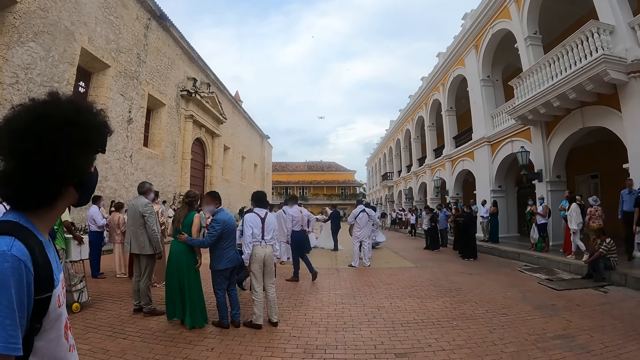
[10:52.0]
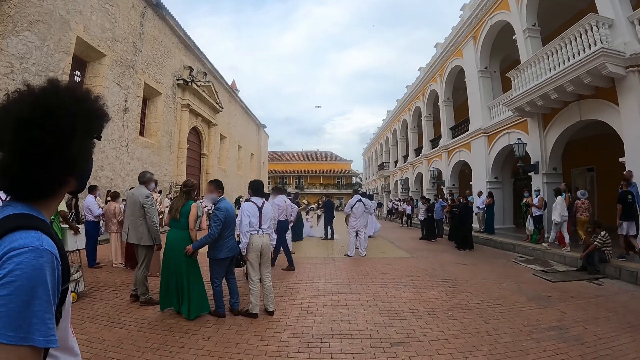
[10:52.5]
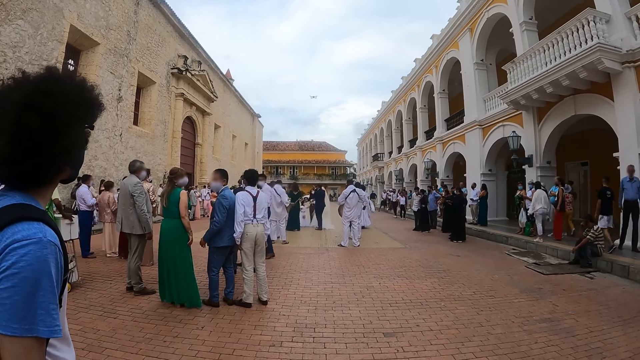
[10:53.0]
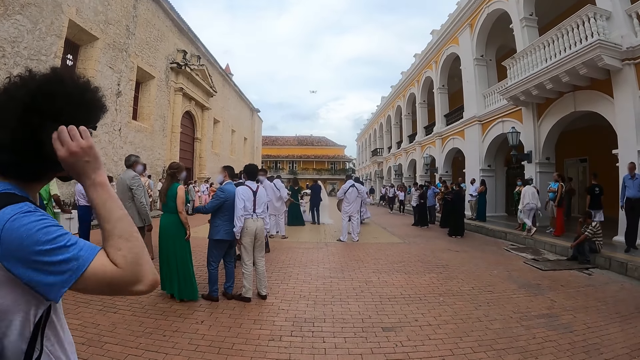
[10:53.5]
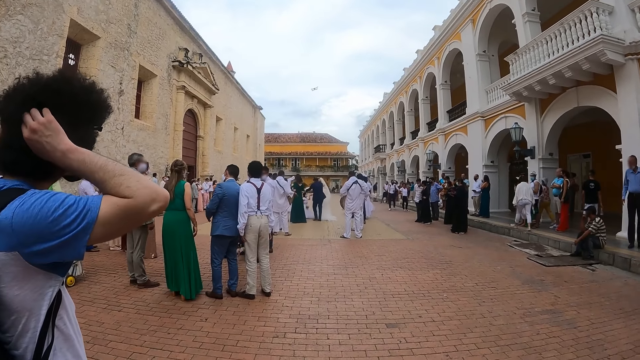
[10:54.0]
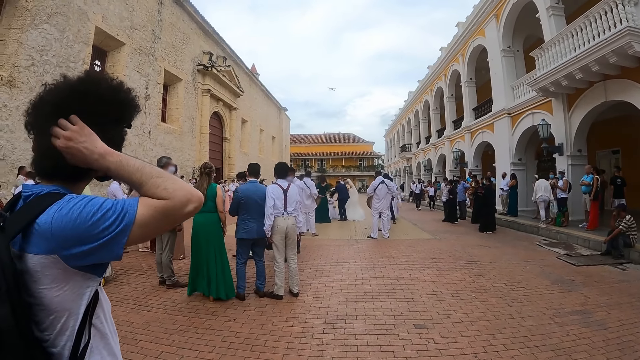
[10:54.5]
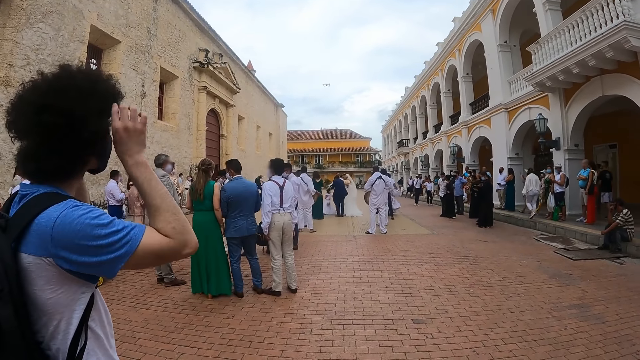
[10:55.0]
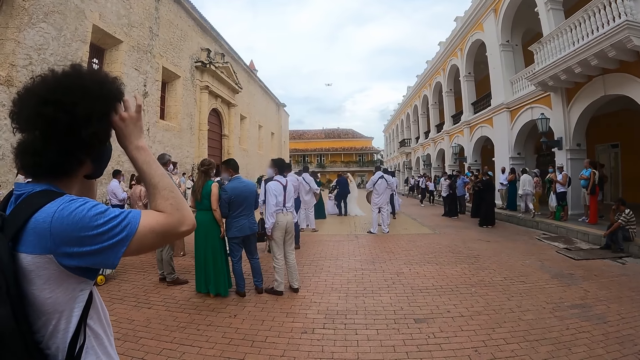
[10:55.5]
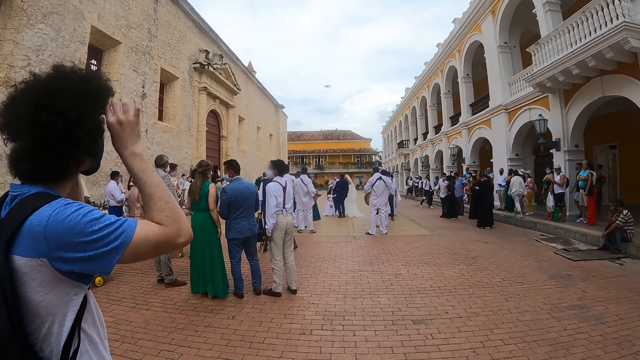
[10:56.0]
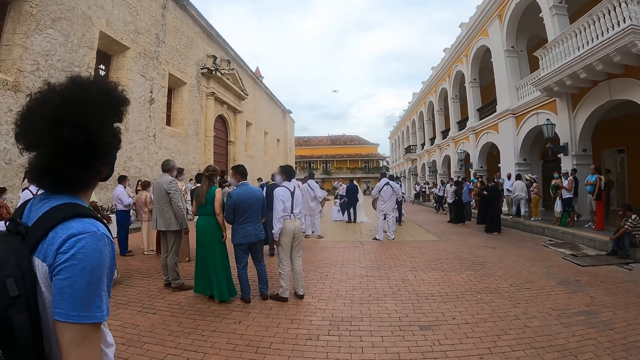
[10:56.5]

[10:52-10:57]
The camera wearer stares at a crowd.

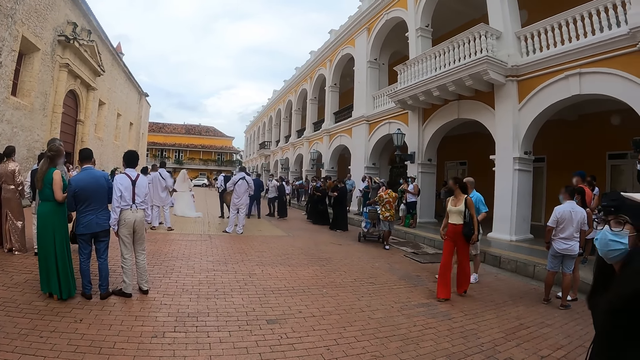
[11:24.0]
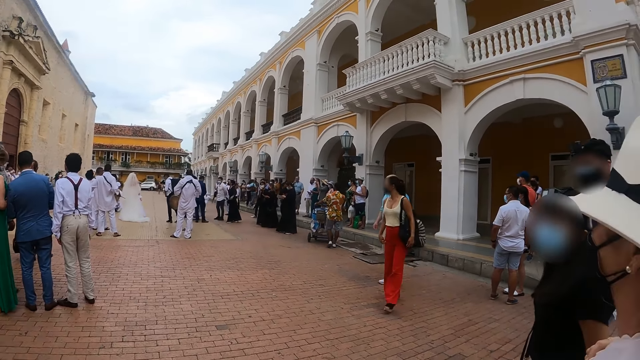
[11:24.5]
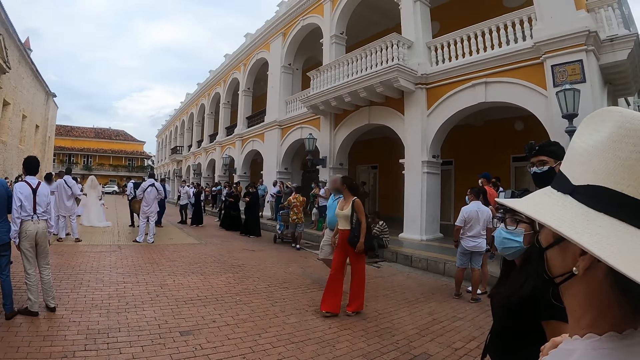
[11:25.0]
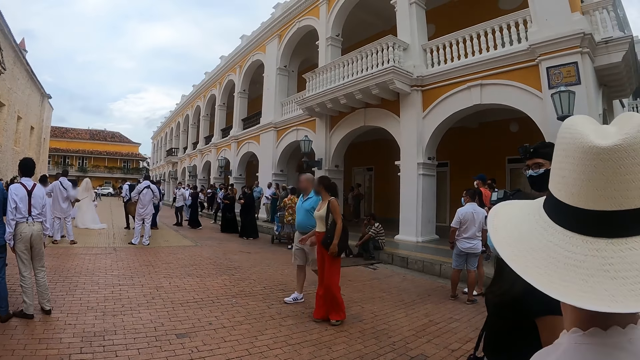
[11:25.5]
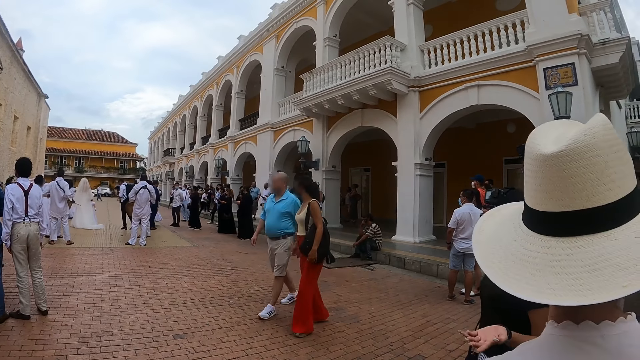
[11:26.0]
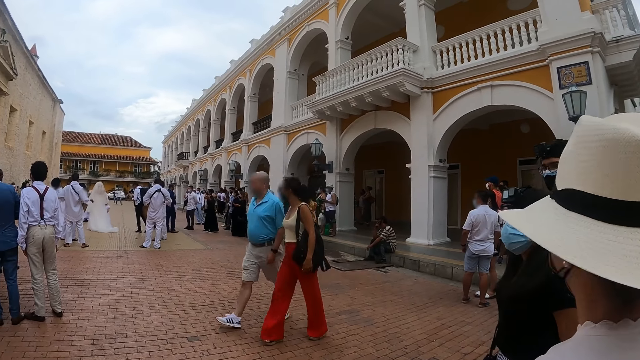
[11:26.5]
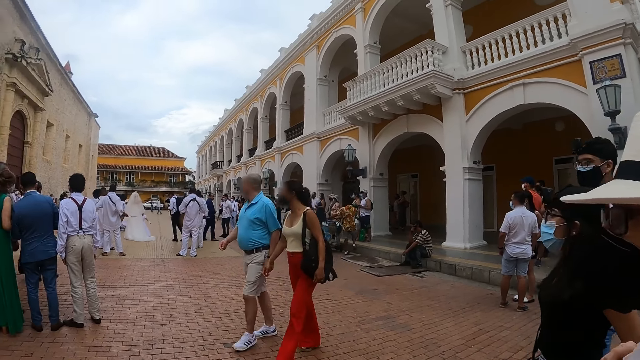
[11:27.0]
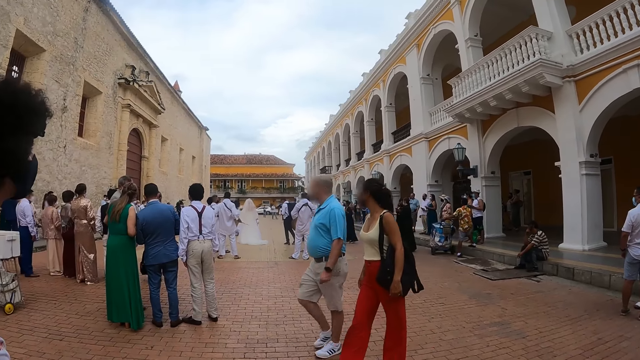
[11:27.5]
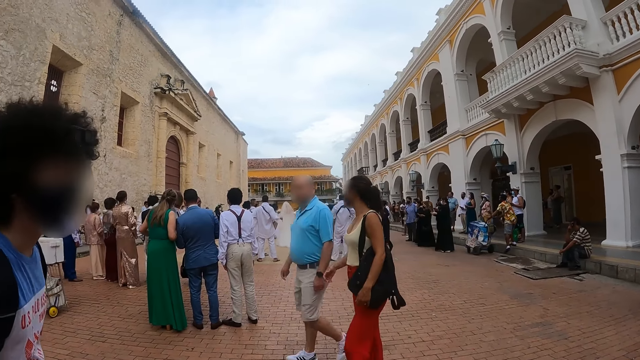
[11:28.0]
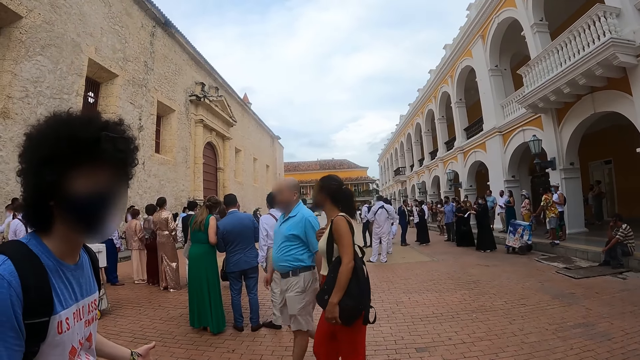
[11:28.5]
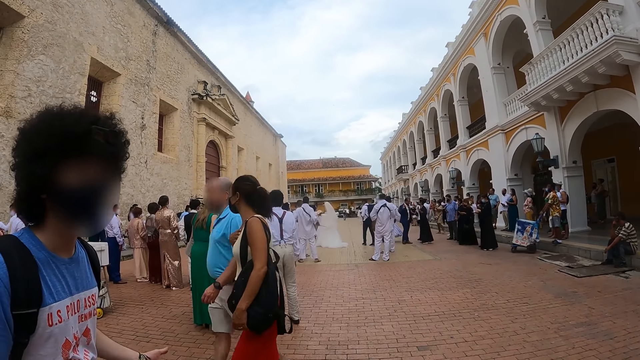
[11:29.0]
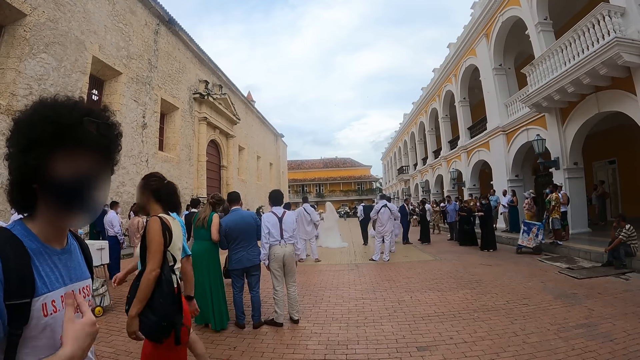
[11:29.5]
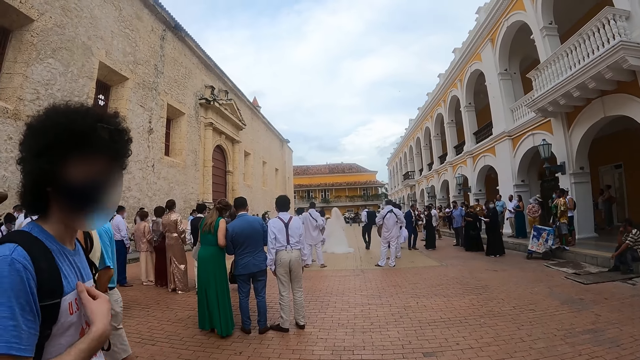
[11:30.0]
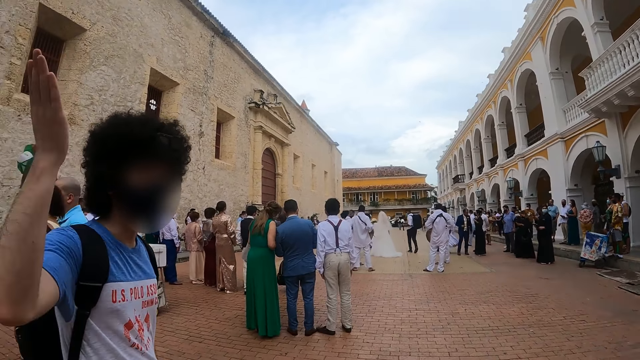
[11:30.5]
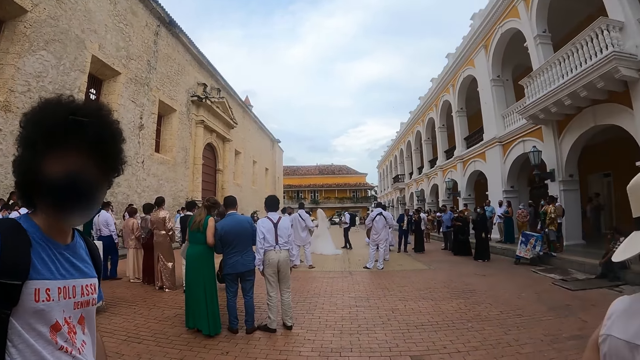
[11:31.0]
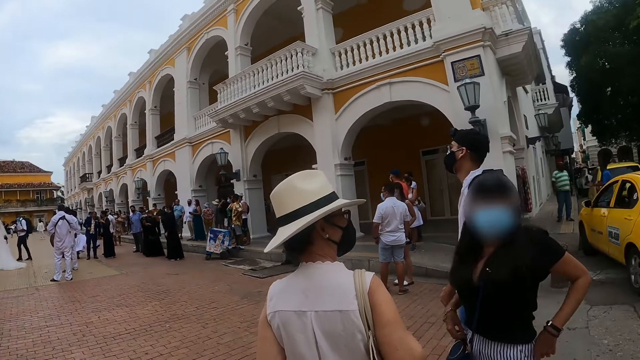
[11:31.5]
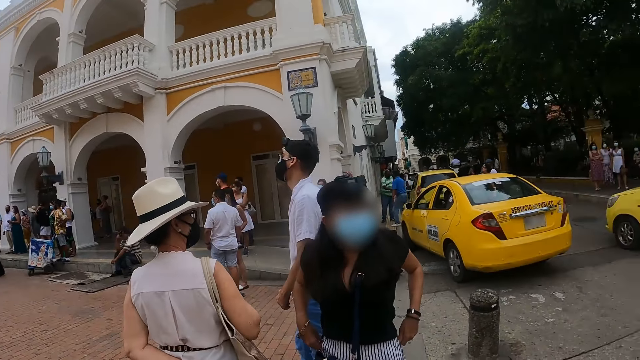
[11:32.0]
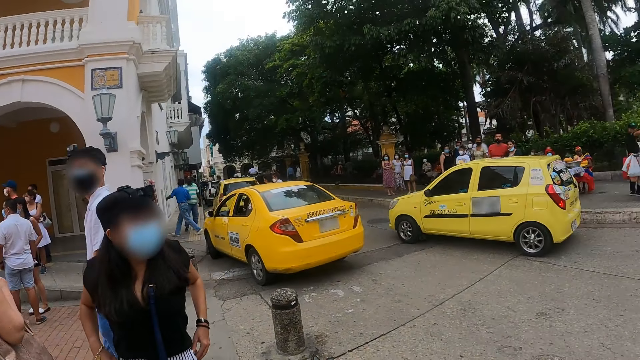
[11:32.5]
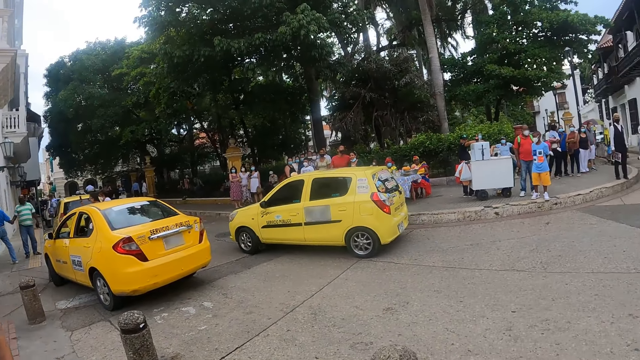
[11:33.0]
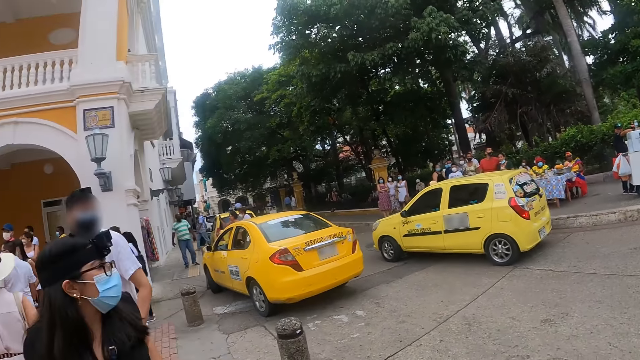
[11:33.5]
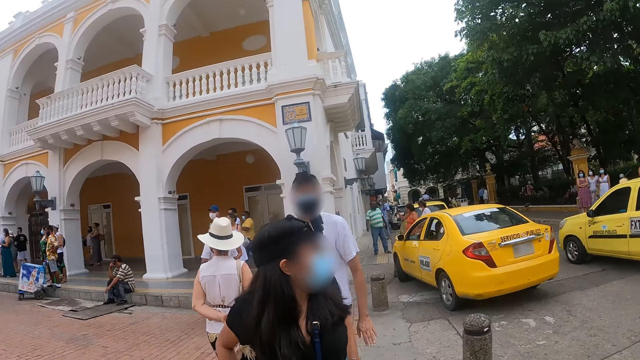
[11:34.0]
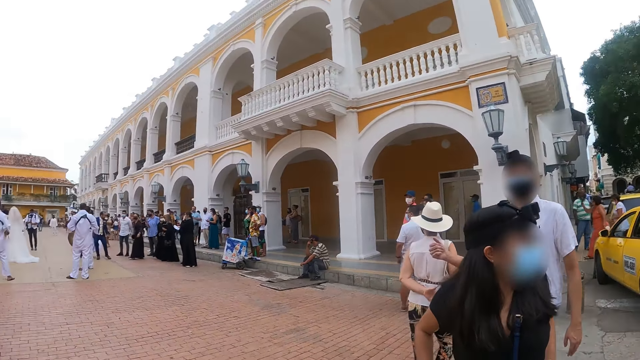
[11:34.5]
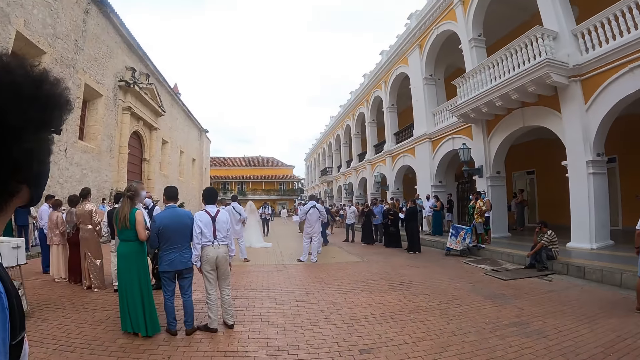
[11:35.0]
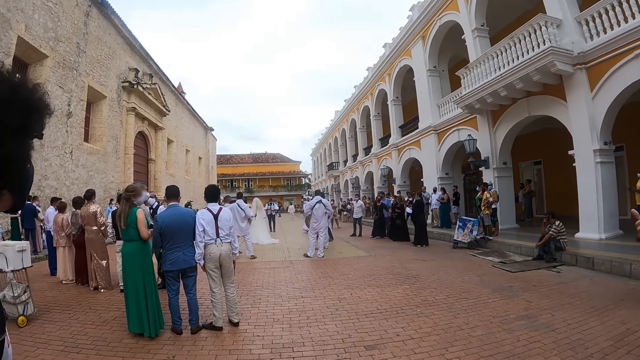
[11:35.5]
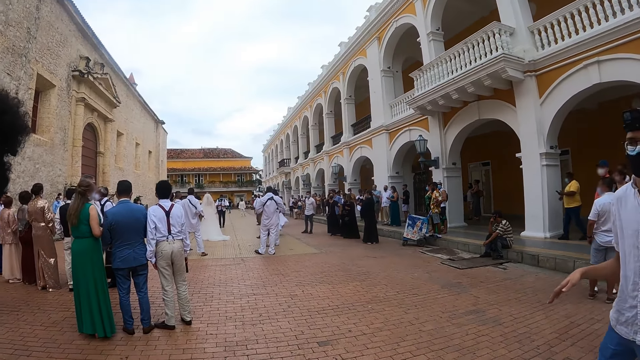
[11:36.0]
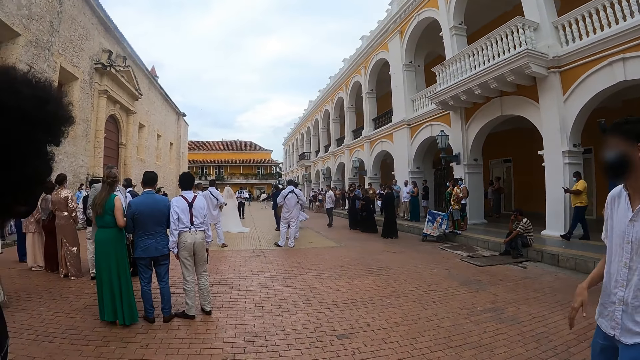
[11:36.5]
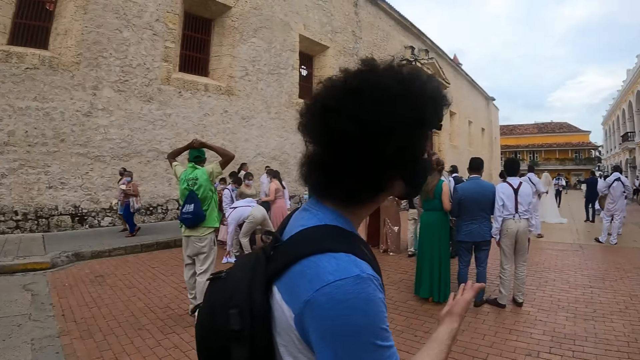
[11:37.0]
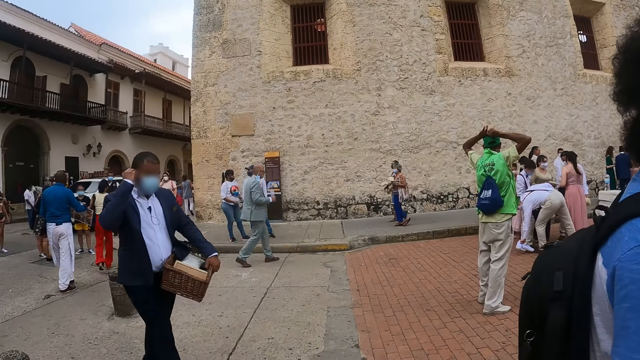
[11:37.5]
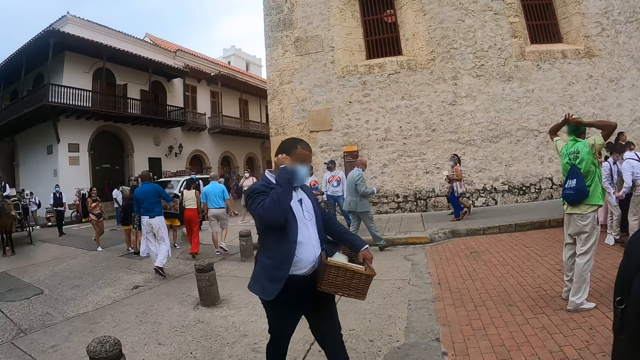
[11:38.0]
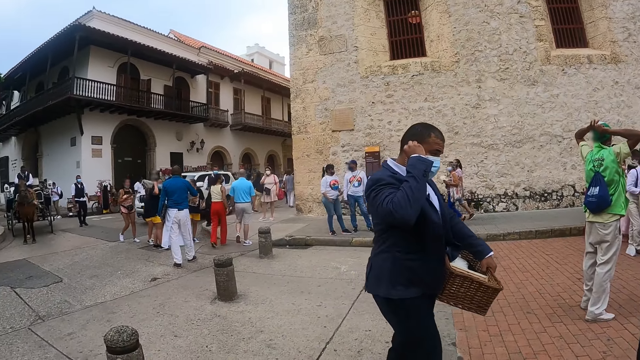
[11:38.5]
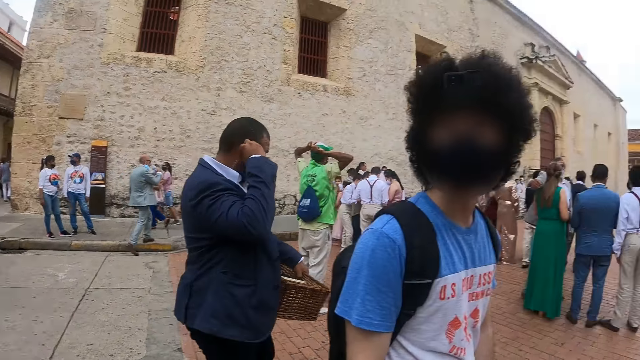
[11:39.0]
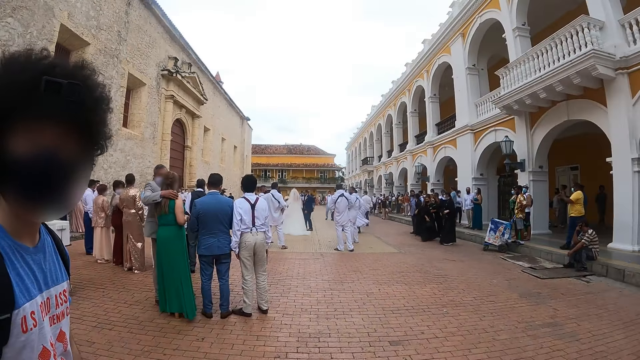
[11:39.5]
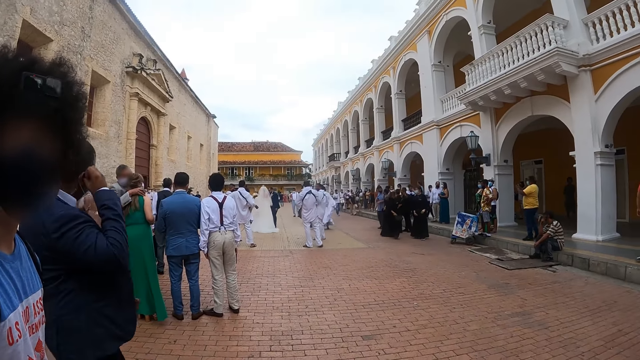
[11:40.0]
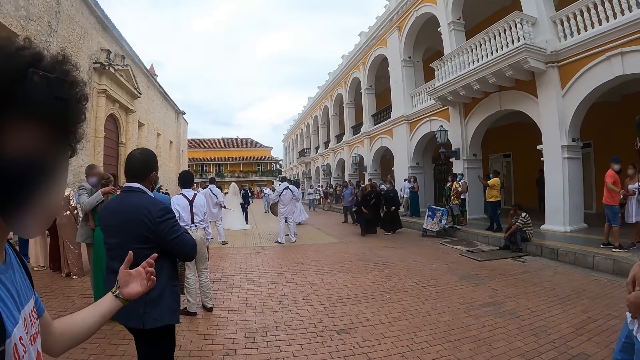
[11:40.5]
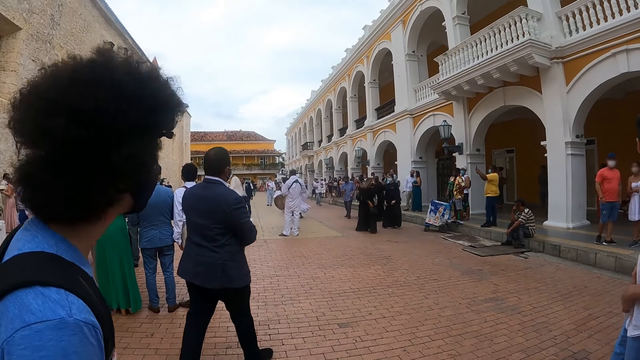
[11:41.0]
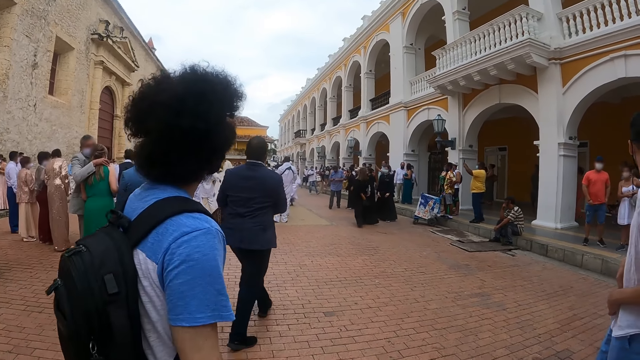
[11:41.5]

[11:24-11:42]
The camera wearer interacts with a man. They look around the street. They interact with the man.
